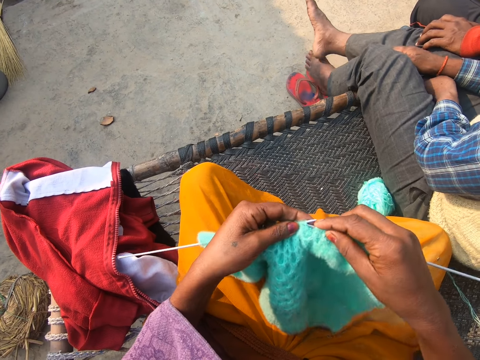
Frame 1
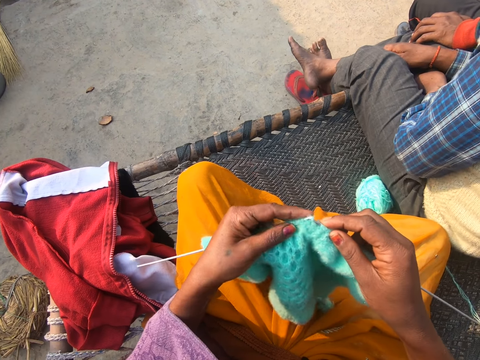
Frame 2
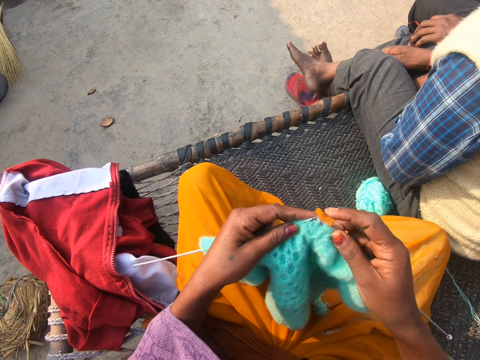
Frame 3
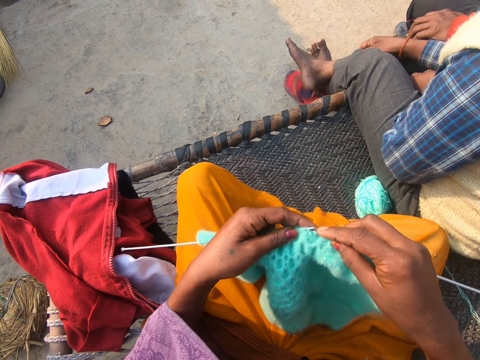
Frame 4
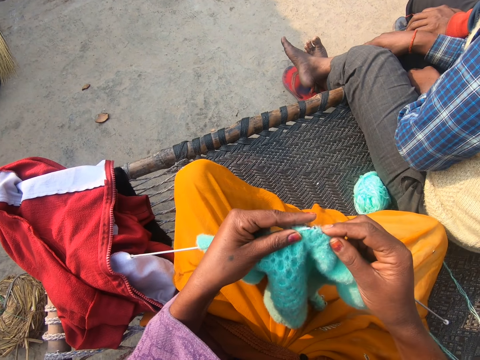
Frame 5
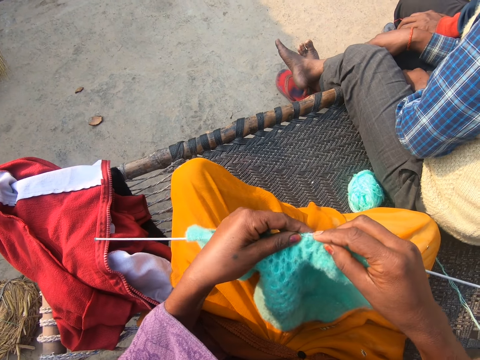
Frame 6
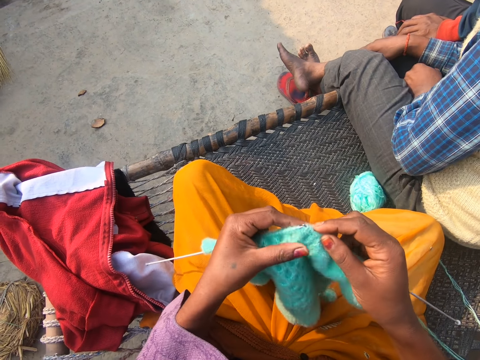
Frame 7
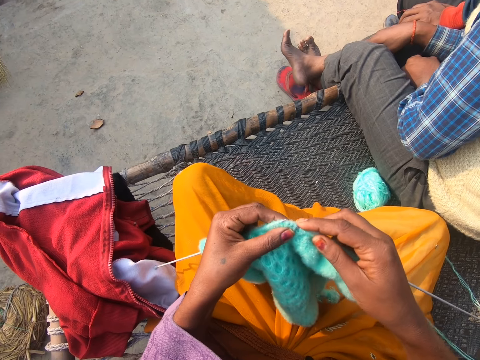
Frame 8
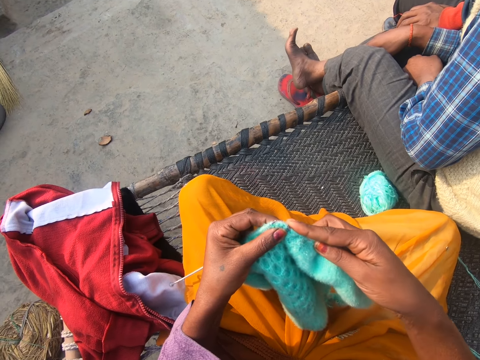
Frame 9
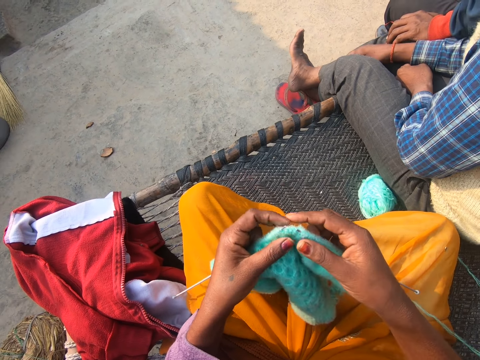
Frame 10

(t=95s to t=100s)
The camera wearer knits the fabric.

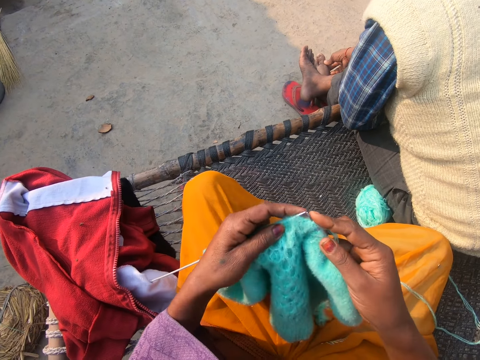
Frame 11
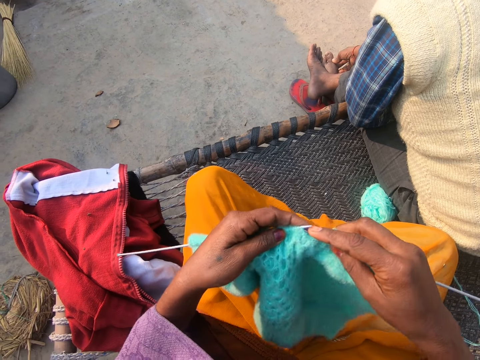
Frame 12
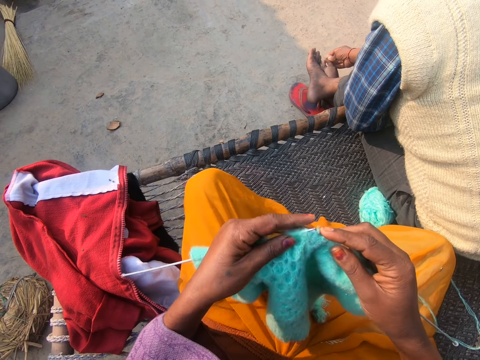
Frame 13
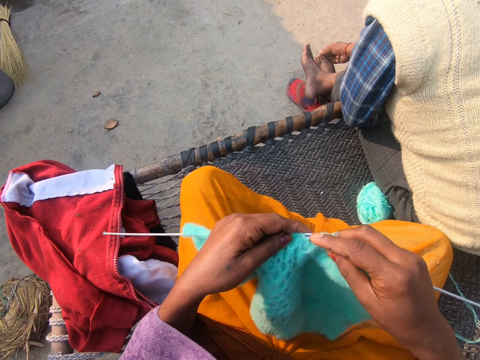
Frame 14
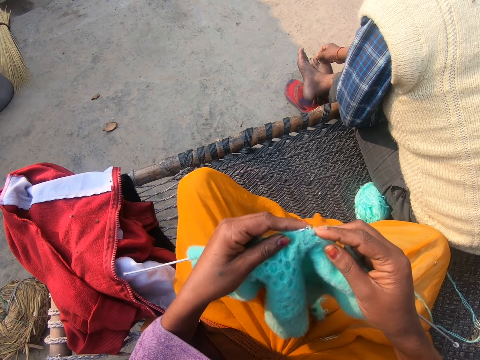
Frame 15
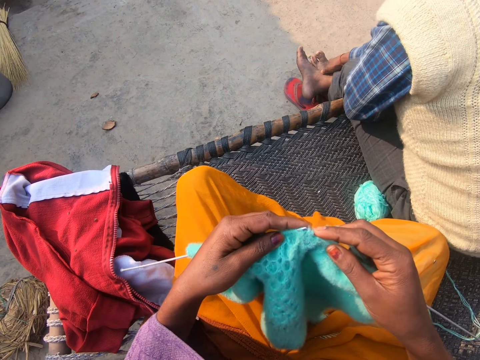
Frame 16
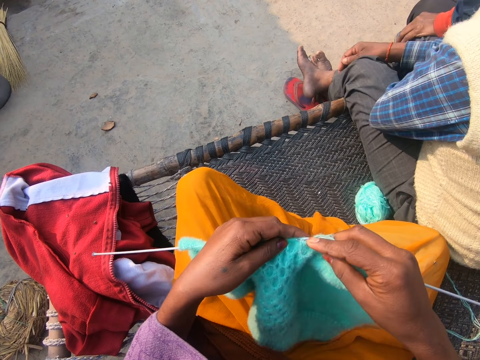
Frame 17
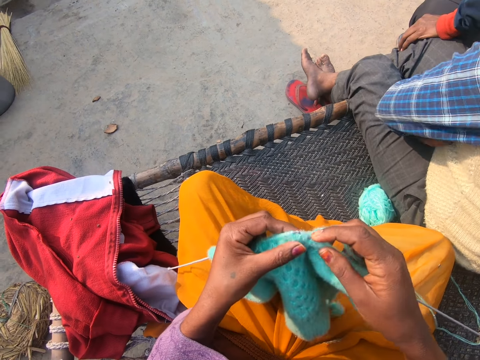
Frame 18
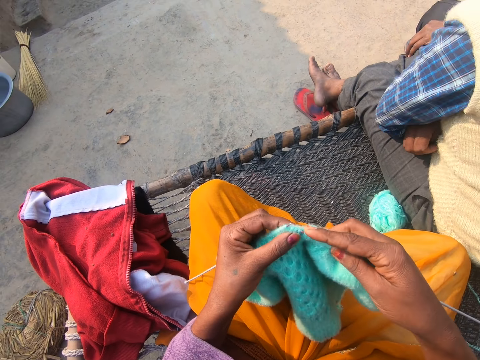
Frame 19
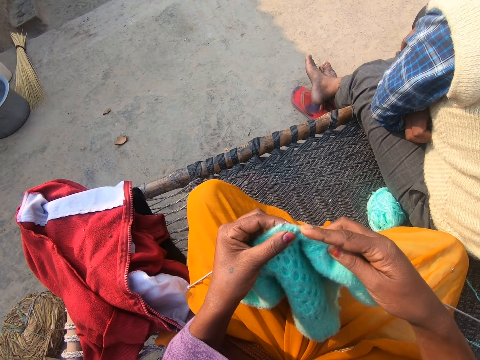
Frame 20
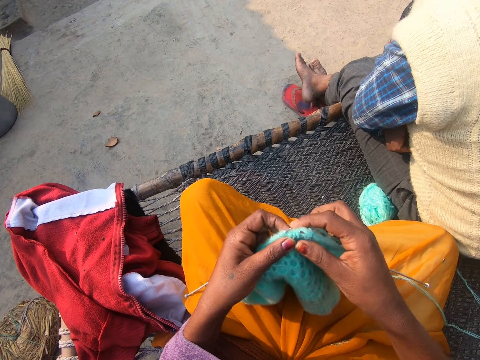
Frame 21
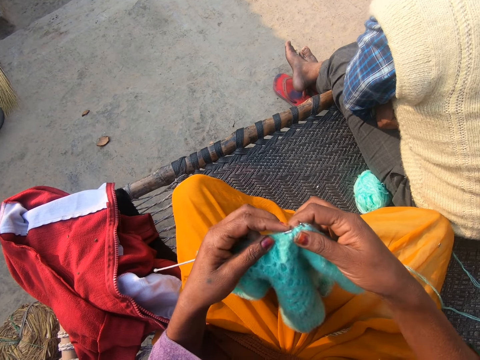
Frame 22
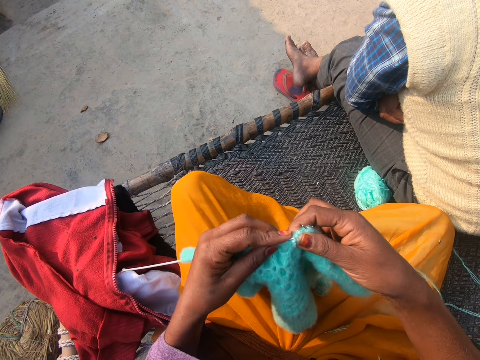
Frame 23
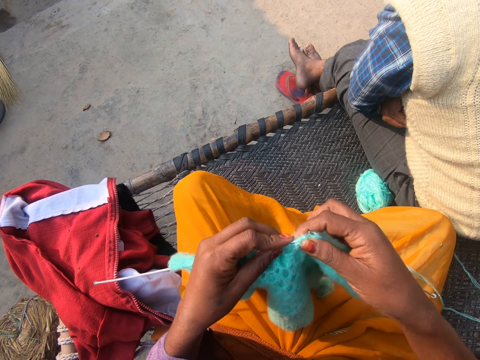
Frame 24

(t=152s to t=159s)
The man touches his left foot with his right hand.

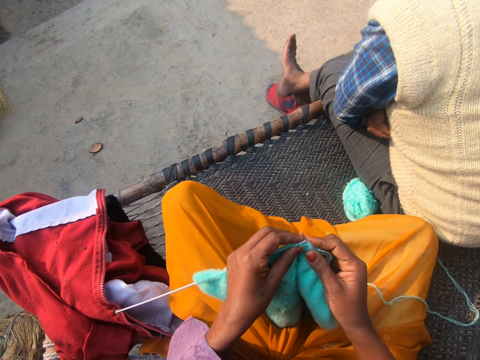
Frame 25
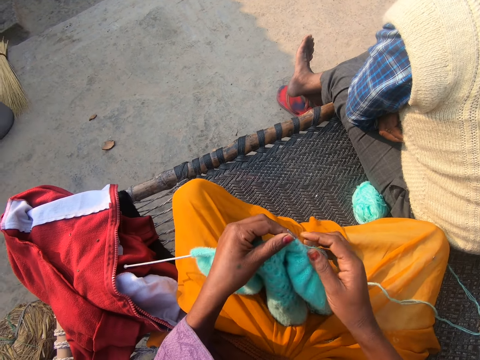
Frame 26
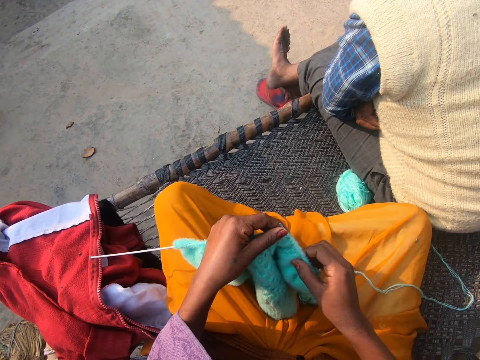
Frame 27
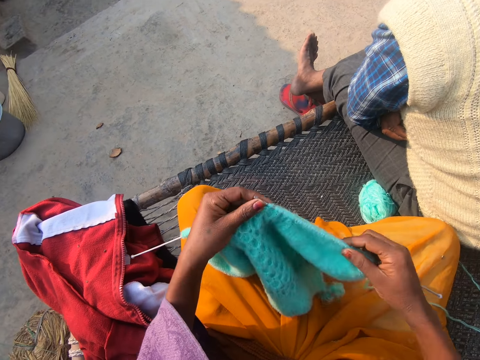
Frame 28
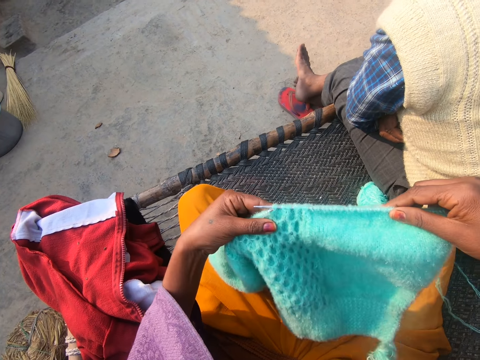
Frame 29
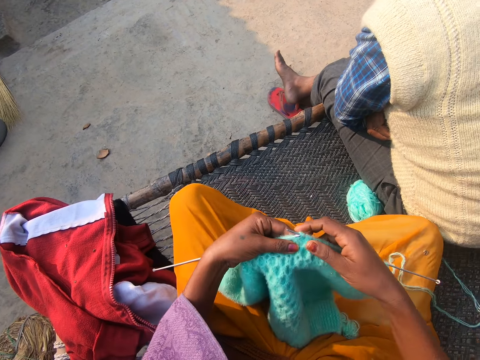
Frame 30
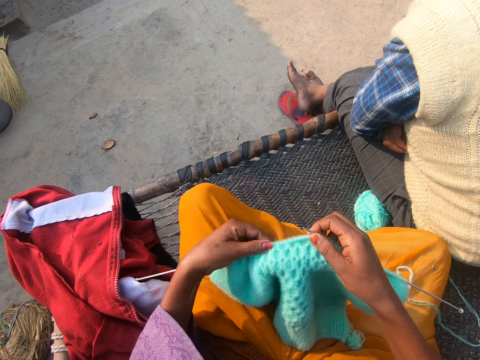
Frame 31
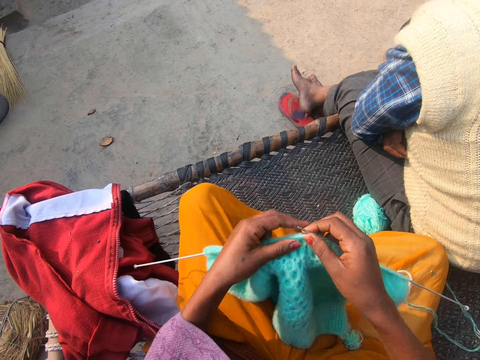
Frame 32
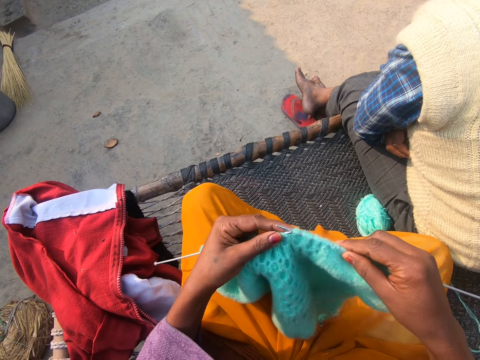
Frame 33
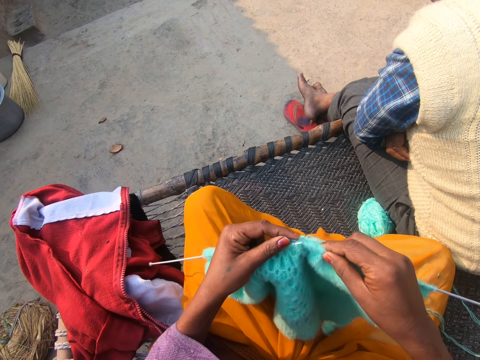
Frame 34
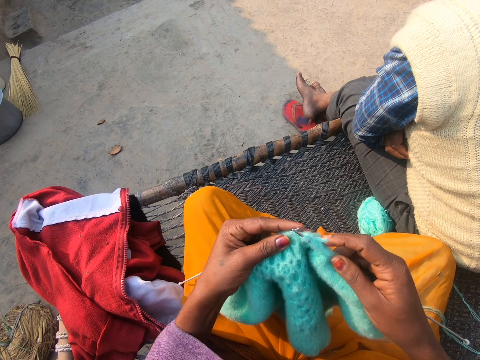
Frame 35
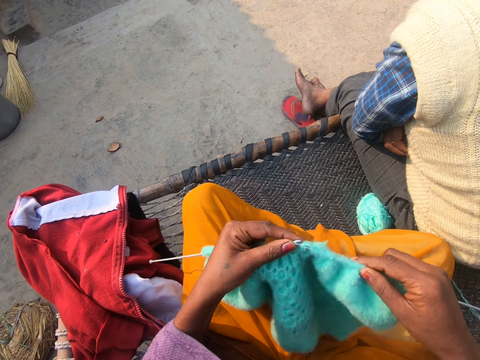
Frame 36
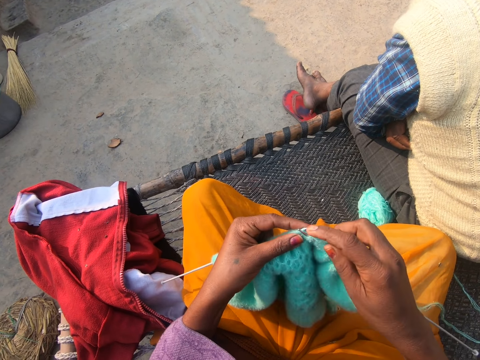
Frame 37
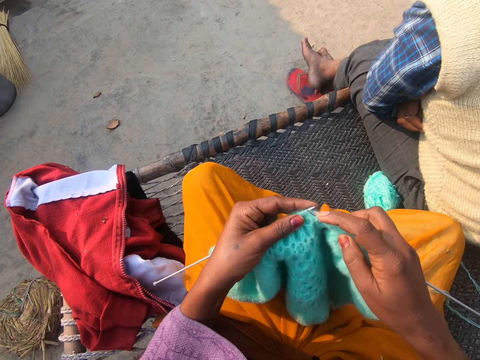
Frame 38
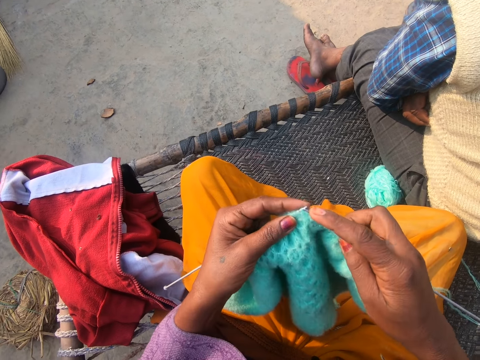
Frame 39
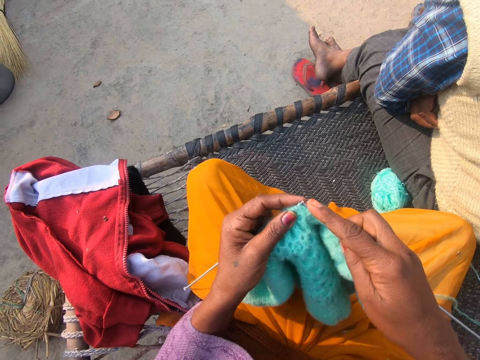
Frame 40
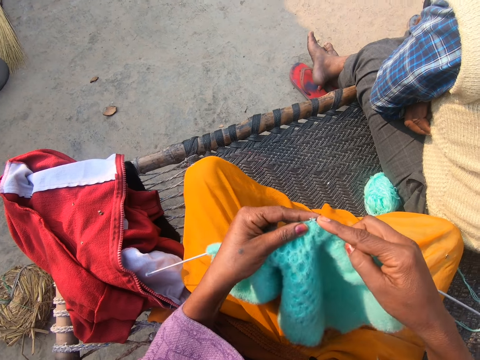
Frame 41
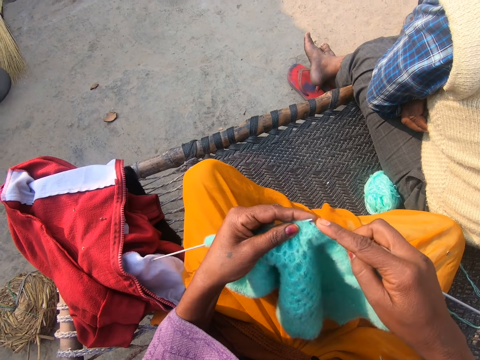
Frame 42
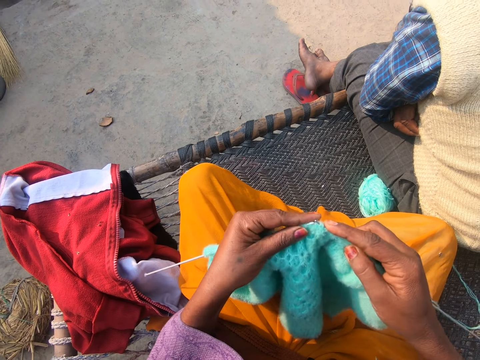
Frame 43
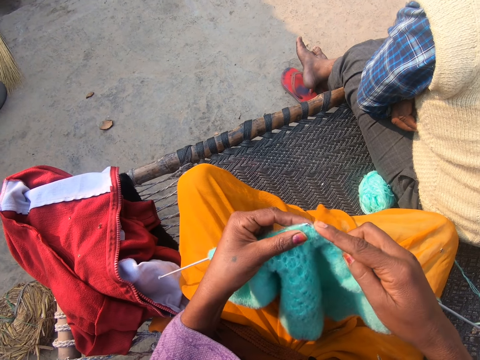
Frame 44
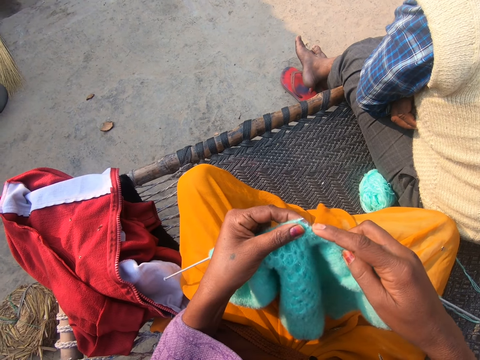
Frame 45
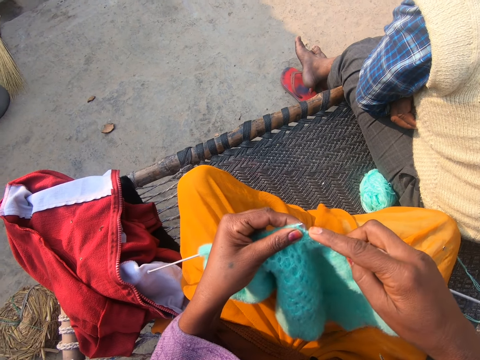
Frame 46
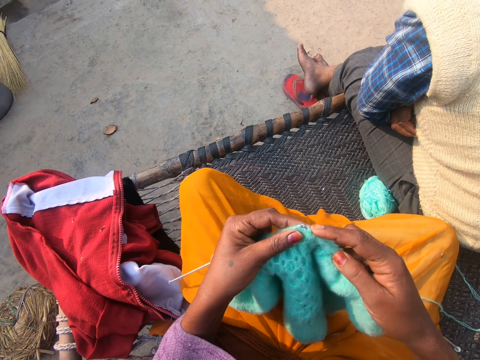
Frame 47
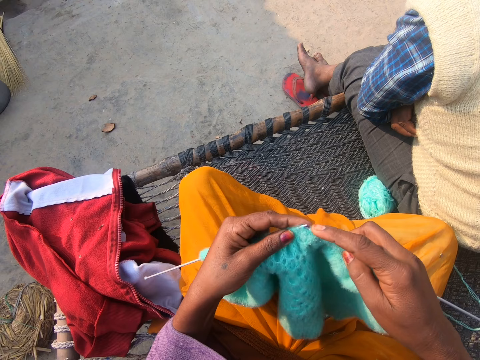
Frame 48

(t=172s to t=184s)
The camera wearer looks at the fabric. They knit the fabric.
